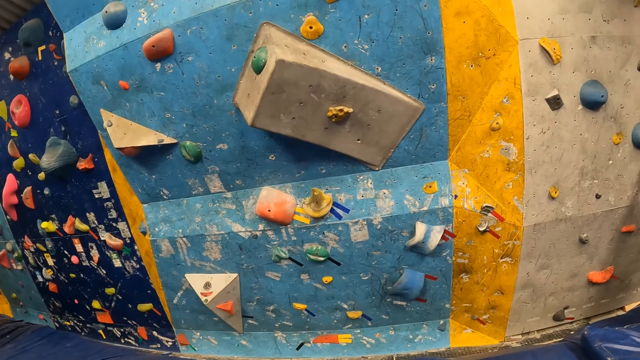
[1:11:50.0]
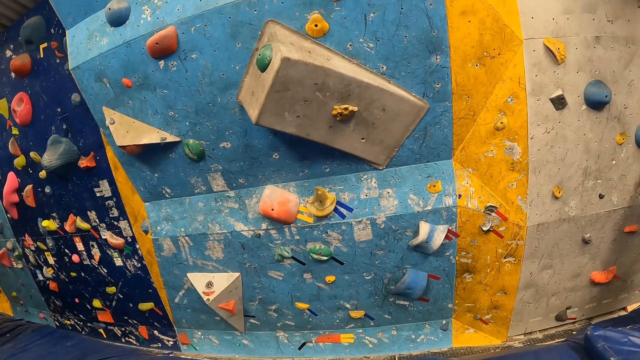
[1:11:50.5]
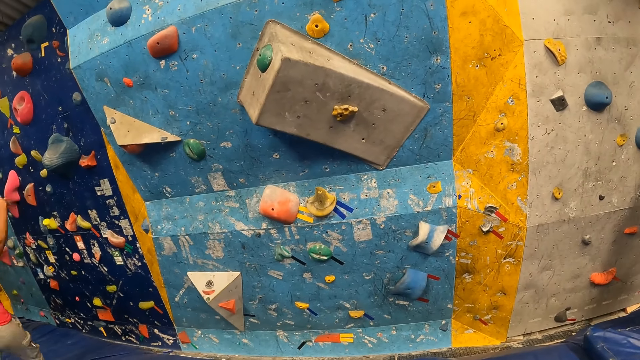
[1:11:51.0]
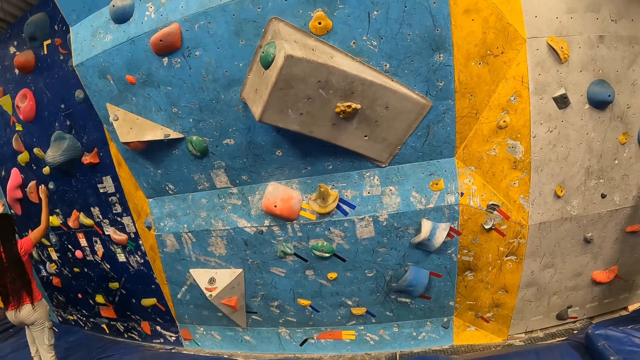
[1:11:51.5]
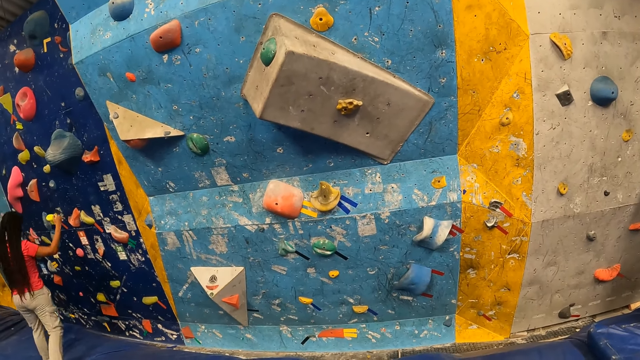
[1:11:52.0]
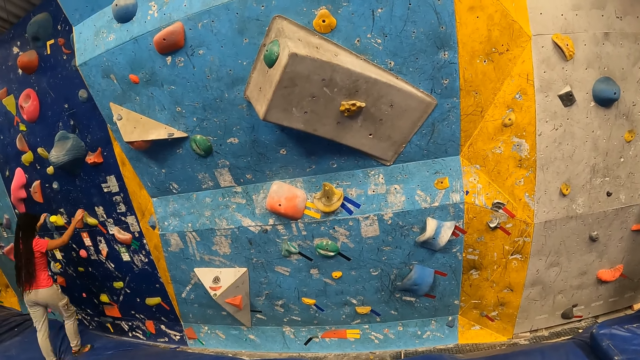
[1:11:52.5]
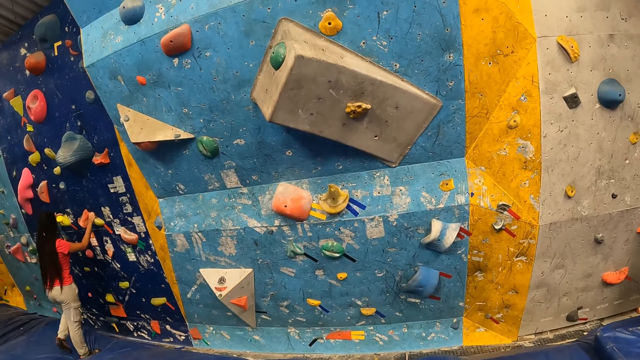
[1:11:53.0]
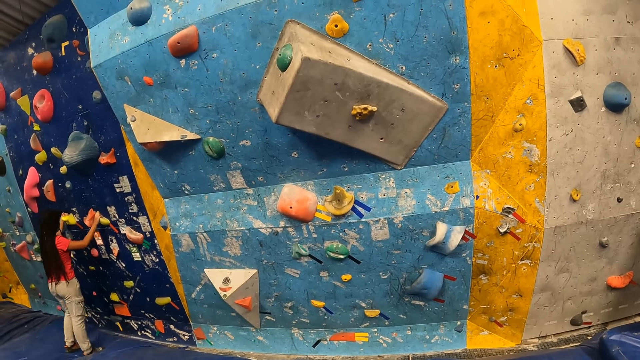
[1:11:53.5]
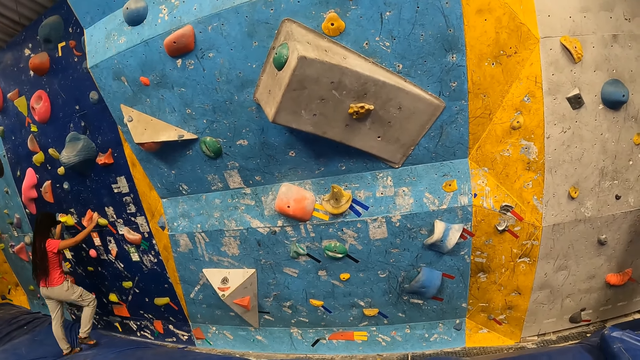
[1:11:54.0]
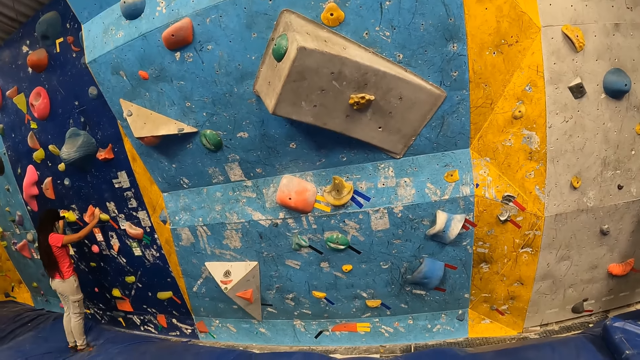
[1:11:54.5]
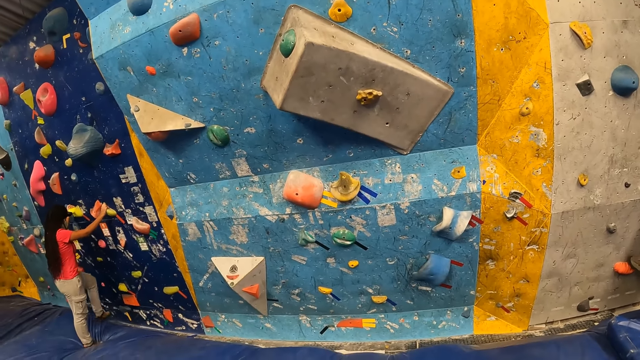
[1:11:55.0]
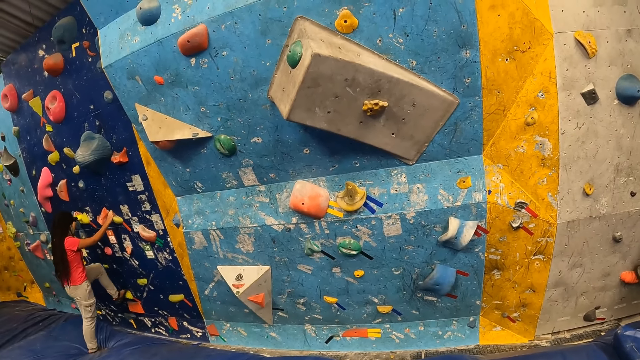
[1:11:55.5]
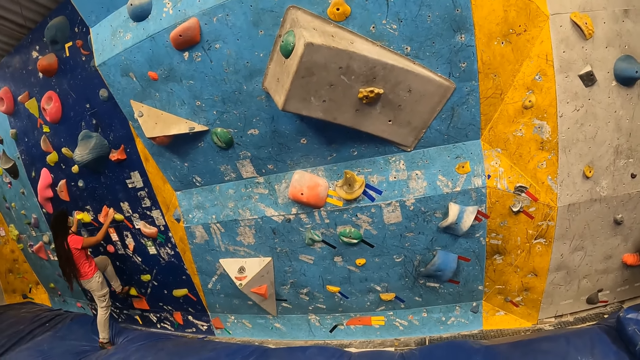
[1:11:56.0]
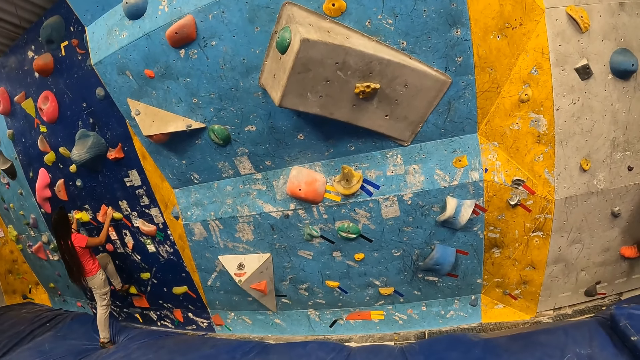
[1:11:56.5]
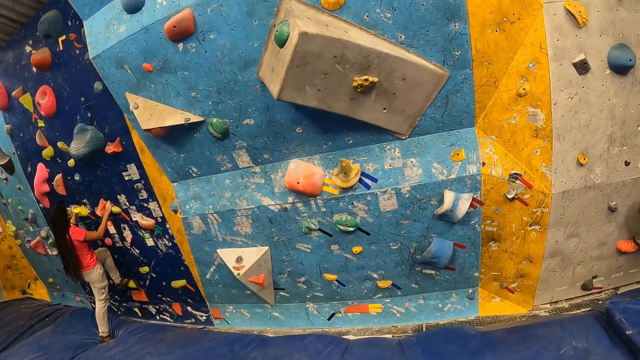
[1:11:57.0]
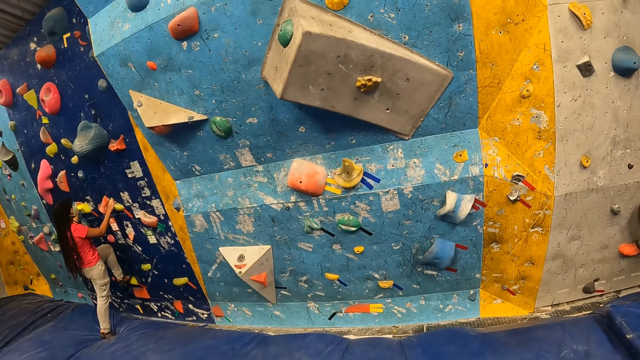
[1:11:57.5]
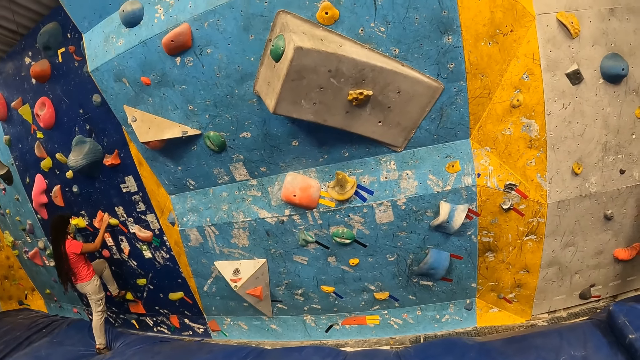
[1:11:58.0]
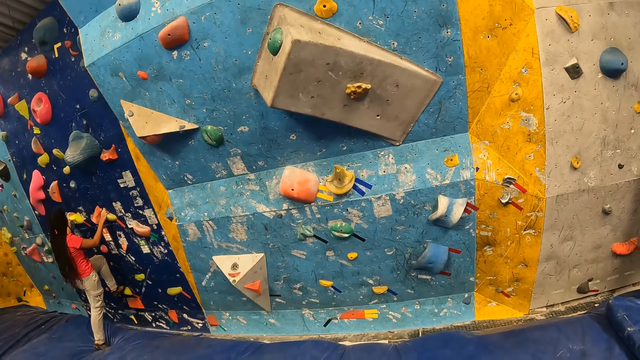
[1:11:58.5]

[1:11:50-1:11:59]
A woman moves towards the bouldering wall. The woman places her hands on the bouldering wall. The woman climbs the bouldering wall with both hands.

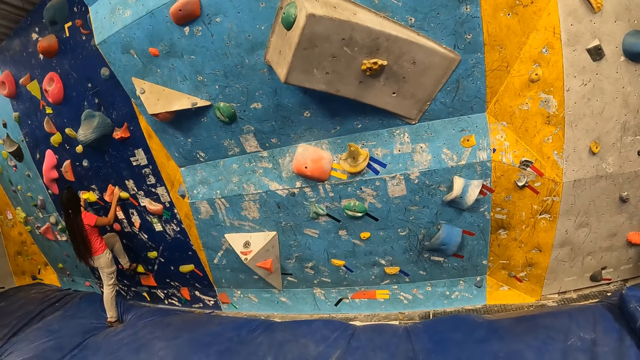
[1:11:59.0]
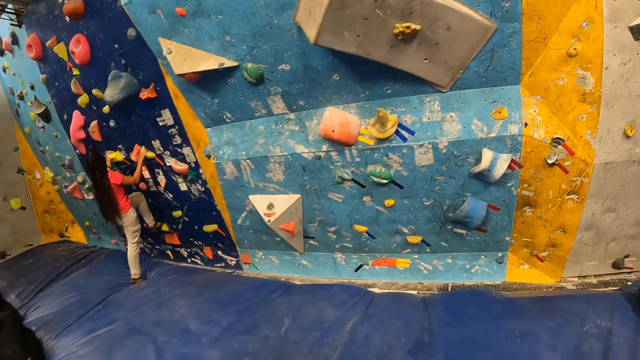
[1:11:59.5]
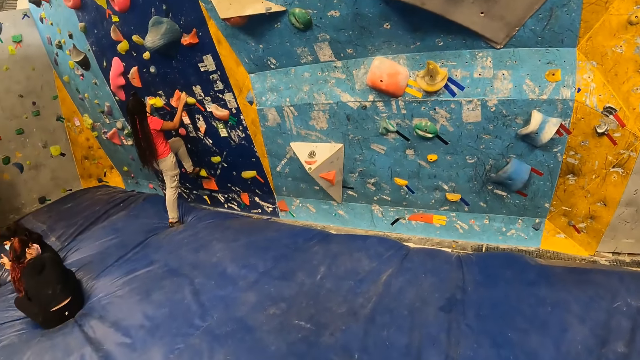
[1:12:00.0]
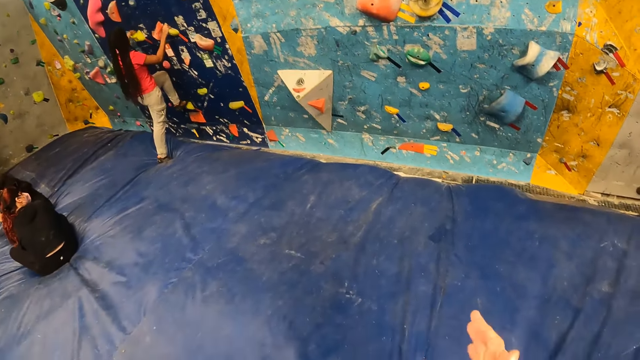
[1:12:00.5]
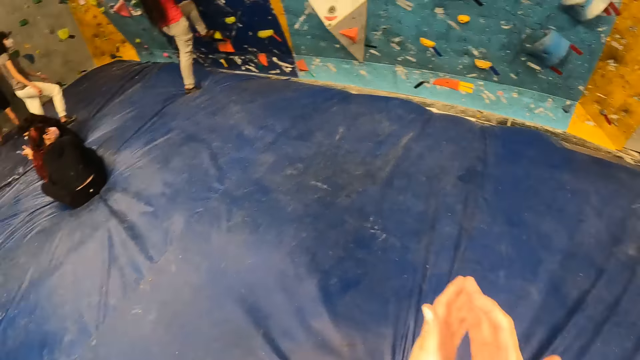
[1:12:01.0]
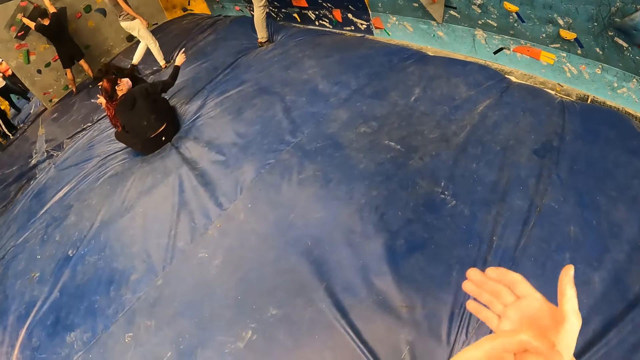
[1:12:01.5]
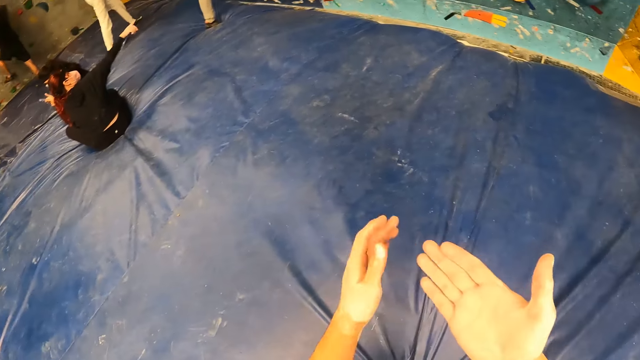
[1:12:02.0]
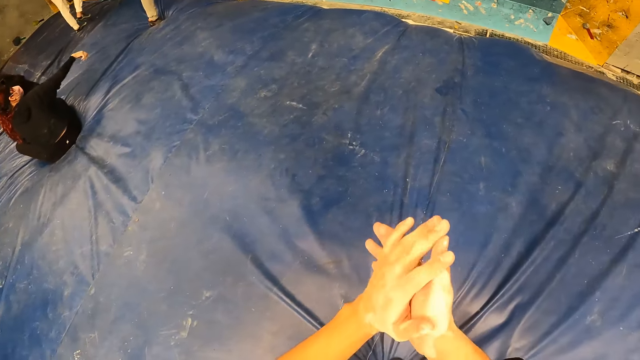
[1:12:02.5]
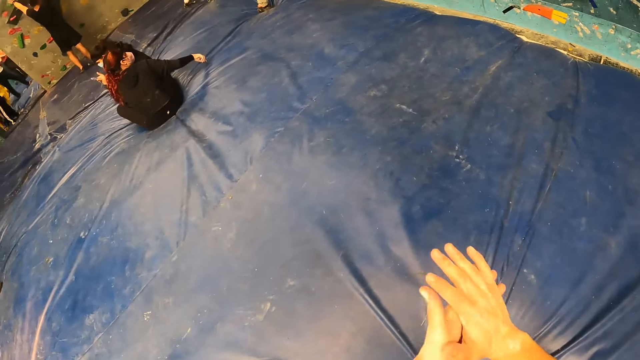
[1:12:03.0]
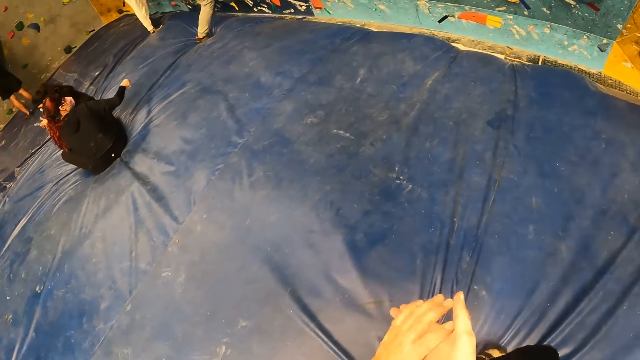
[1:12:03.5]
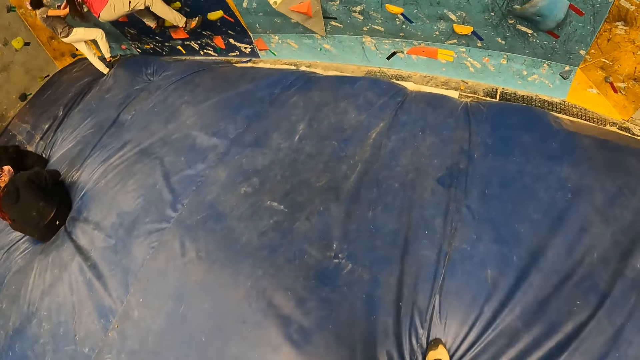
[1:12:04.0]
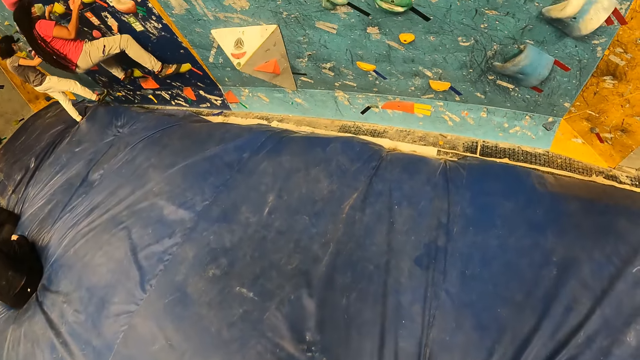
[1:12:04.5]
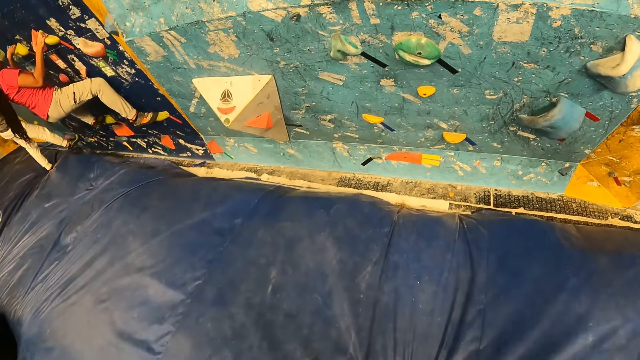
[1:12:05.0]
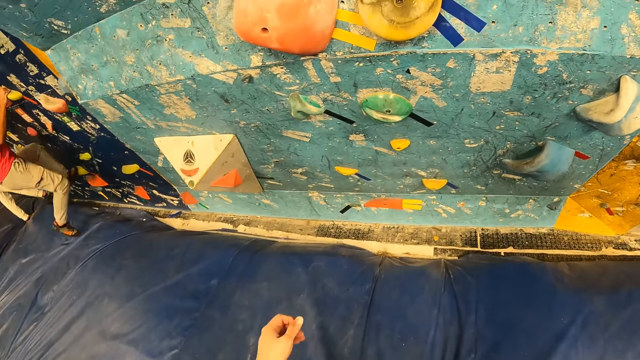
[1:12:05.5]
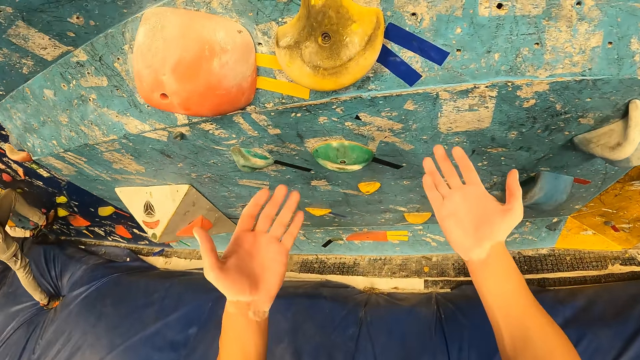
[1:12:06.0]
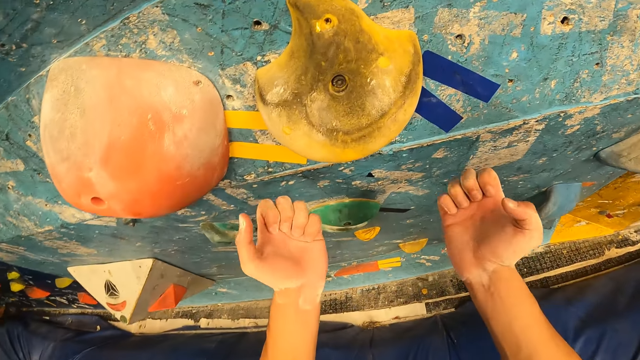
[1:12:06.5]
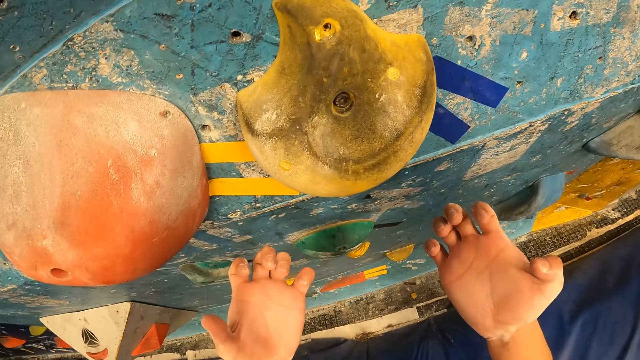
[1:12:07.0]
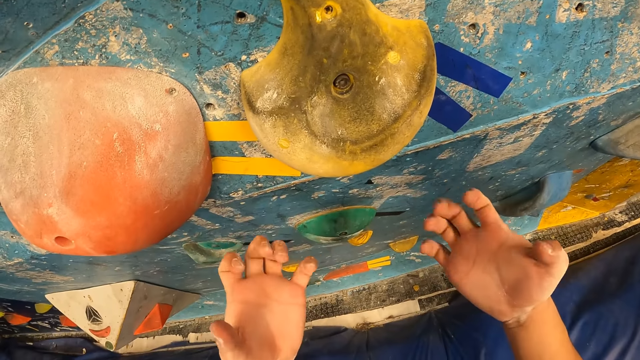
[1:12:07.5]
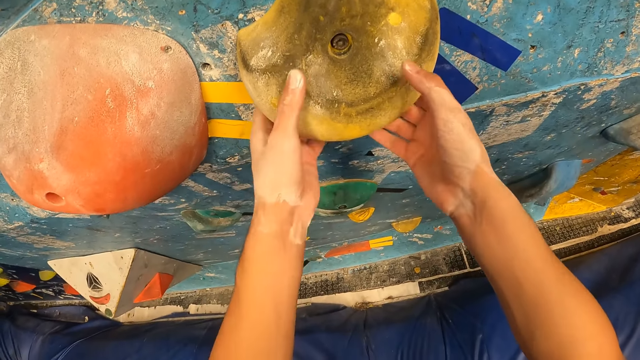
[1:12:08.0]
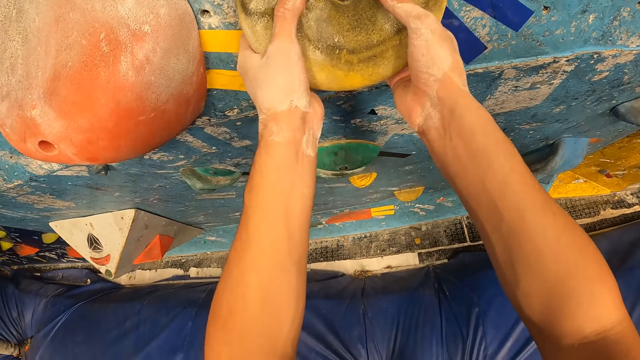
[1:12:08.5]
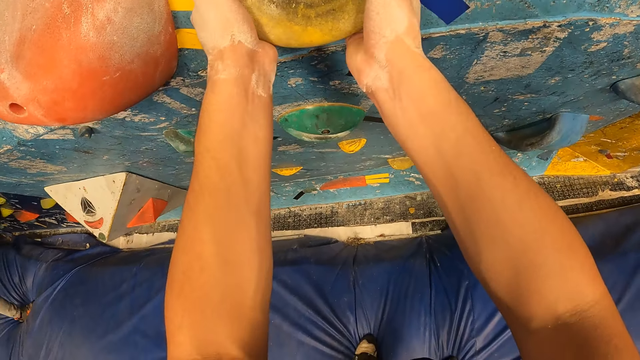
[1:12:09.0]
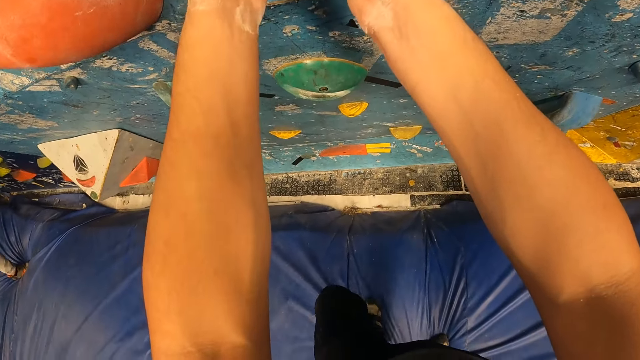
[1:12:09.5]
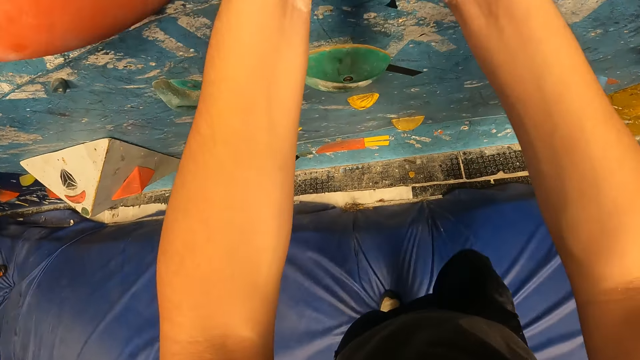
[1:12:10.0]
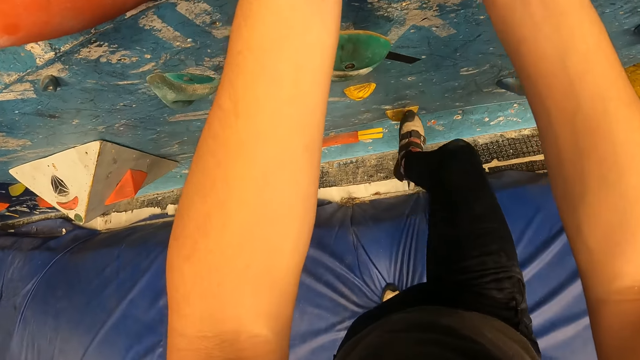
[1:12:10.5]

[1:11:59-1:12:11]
The camera wearer rubs both hands and looks around the room. A woman moves towards the bouldering wall. Another woman points at the bouldering wall with her right index finger. The other woman lowers her right hand. The first woman climbs the bouldering wall with both hands. The camera wearer moves around the room, stretches both hands, and touches the climbing wall. They hold a climb hold on the bouldering wall with both hands.
